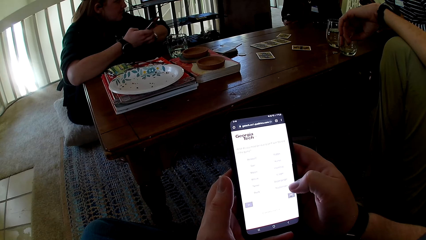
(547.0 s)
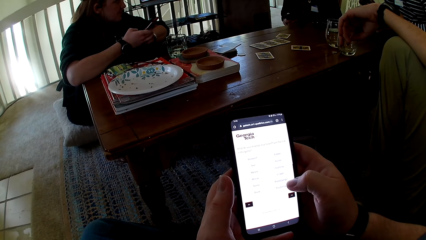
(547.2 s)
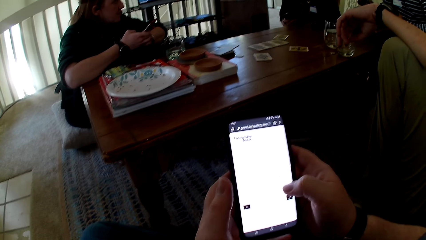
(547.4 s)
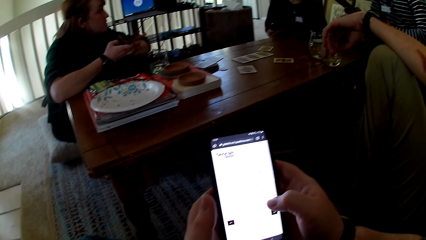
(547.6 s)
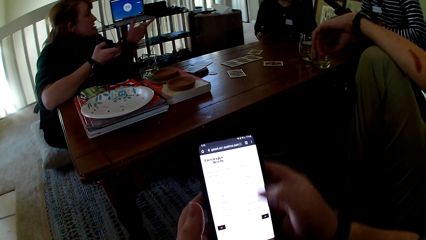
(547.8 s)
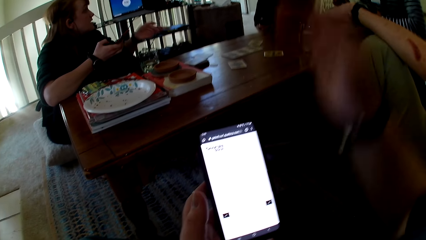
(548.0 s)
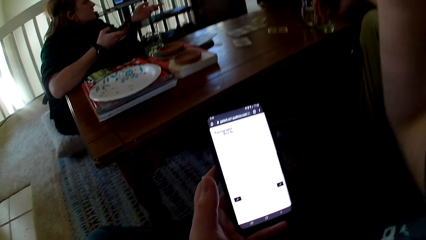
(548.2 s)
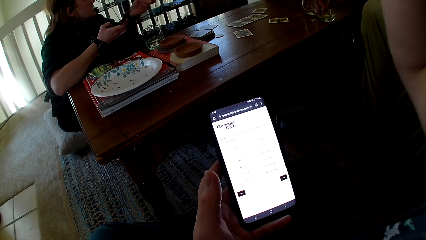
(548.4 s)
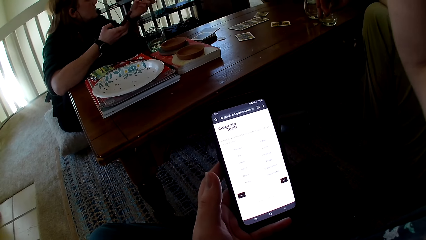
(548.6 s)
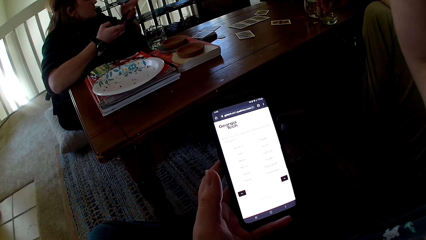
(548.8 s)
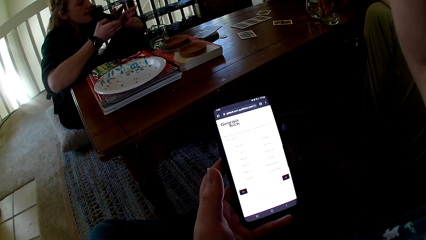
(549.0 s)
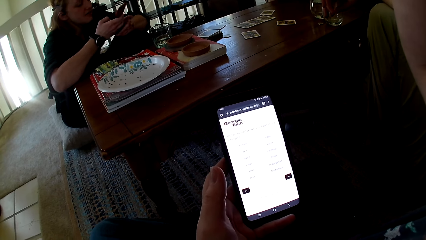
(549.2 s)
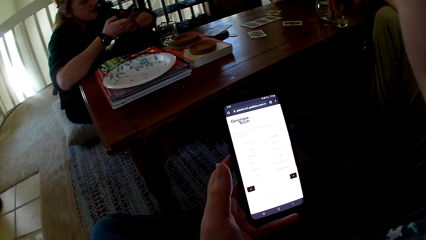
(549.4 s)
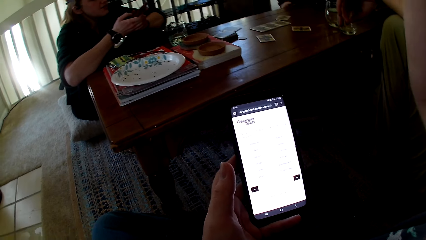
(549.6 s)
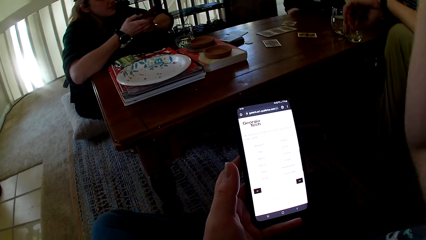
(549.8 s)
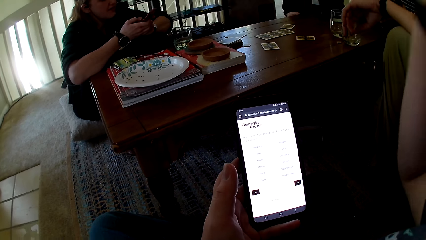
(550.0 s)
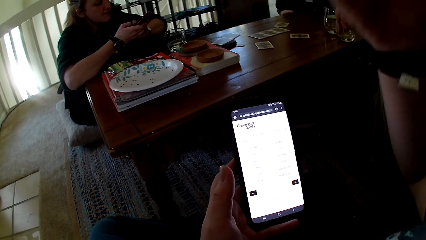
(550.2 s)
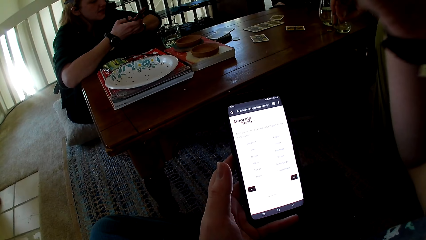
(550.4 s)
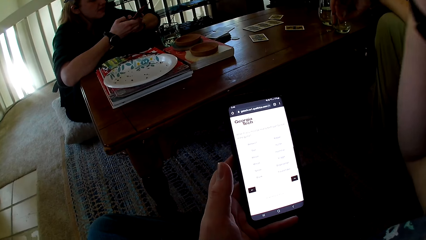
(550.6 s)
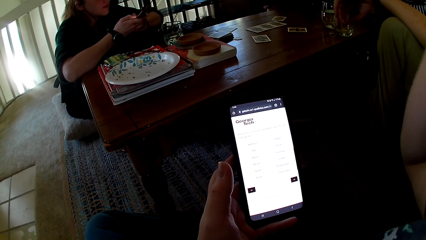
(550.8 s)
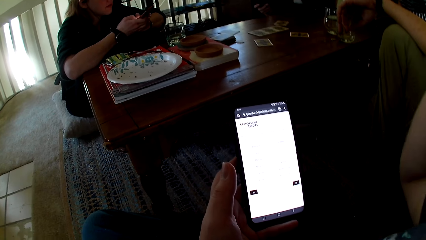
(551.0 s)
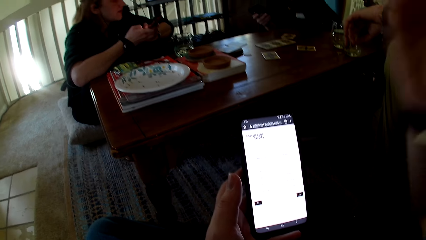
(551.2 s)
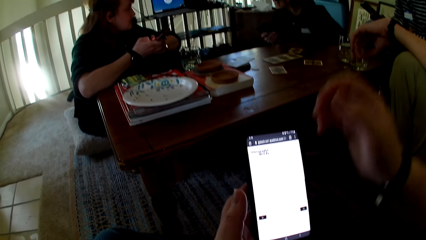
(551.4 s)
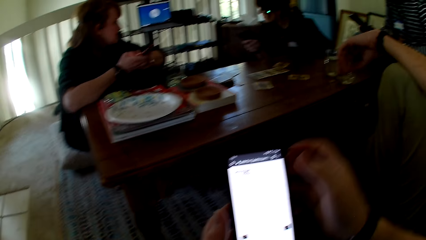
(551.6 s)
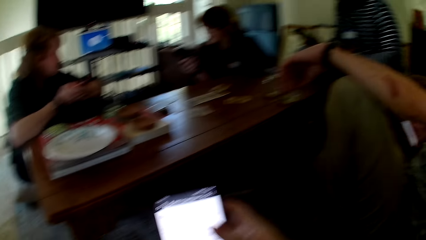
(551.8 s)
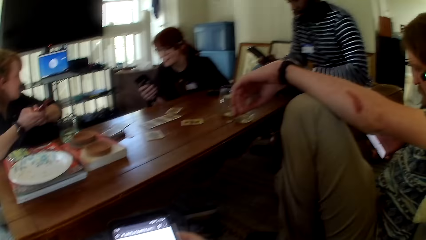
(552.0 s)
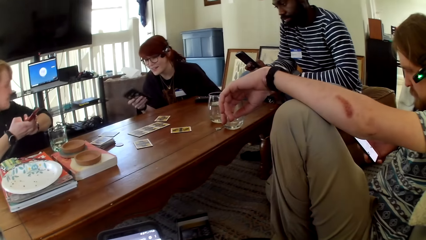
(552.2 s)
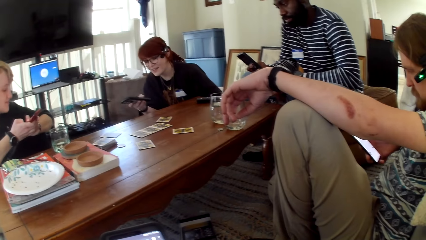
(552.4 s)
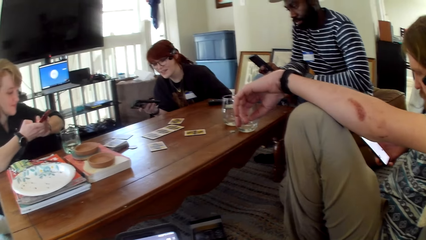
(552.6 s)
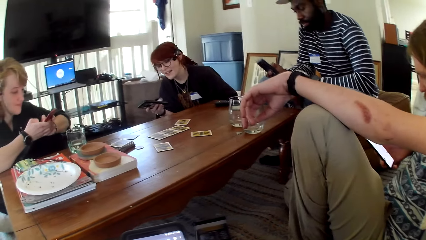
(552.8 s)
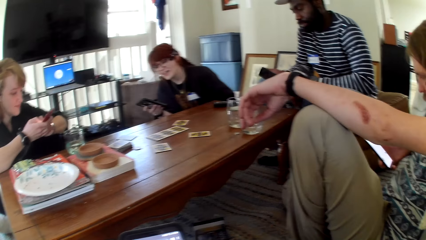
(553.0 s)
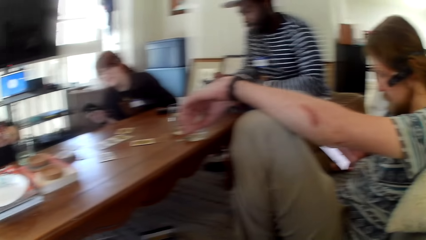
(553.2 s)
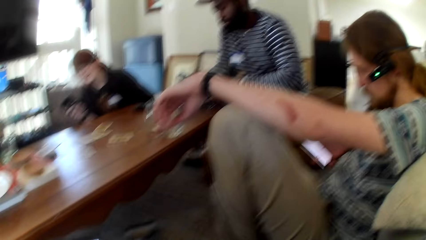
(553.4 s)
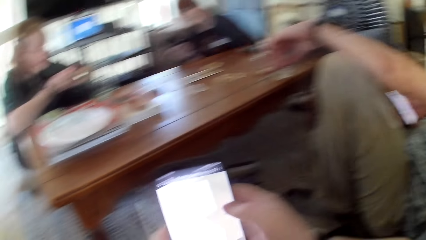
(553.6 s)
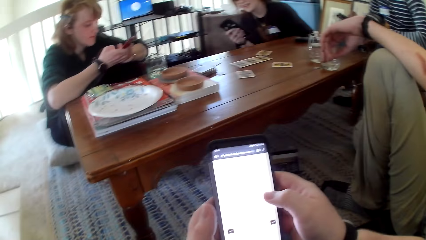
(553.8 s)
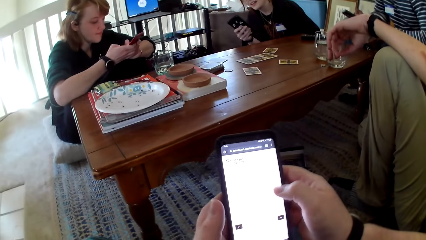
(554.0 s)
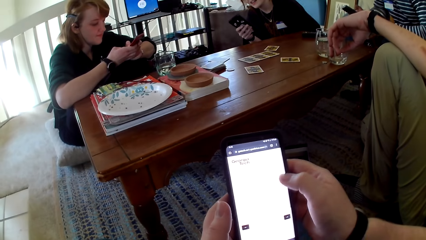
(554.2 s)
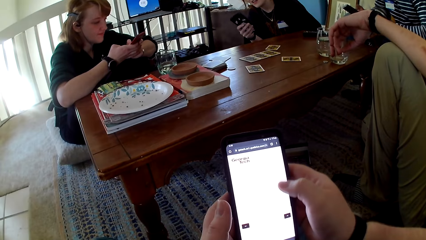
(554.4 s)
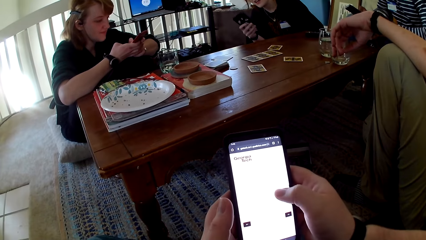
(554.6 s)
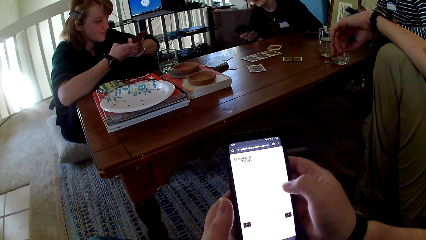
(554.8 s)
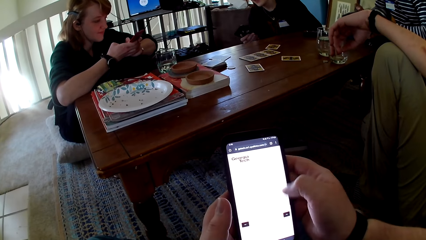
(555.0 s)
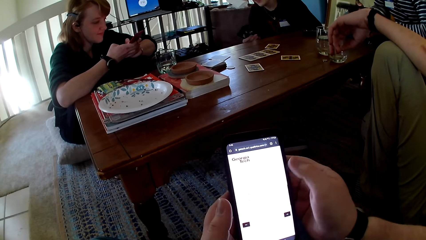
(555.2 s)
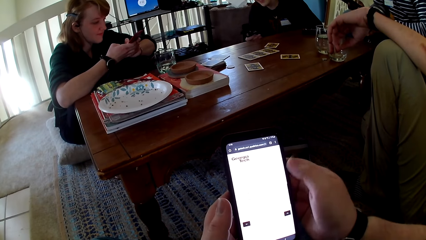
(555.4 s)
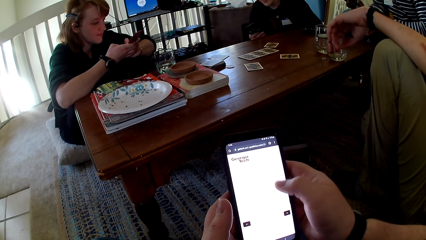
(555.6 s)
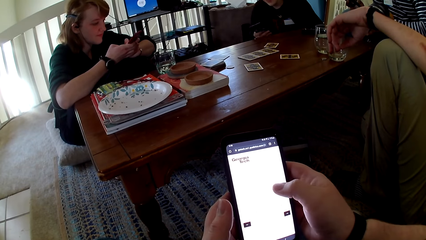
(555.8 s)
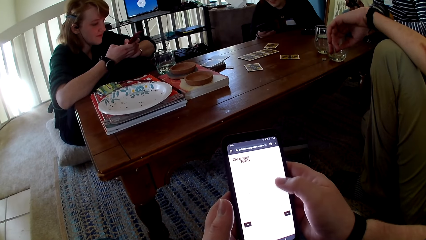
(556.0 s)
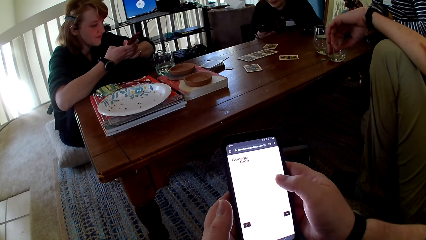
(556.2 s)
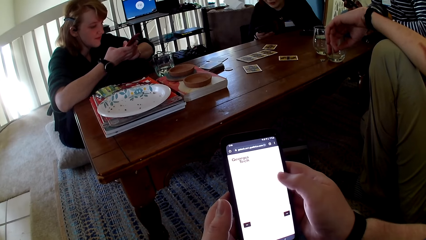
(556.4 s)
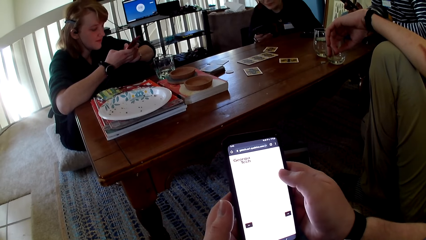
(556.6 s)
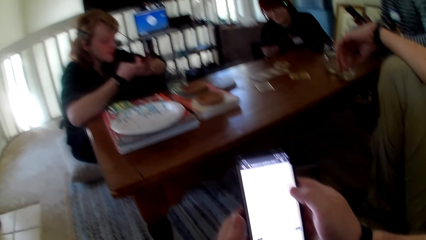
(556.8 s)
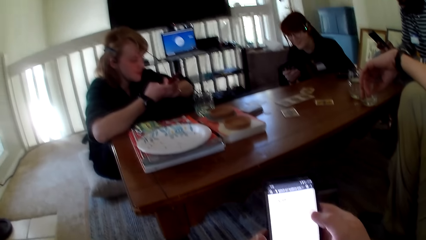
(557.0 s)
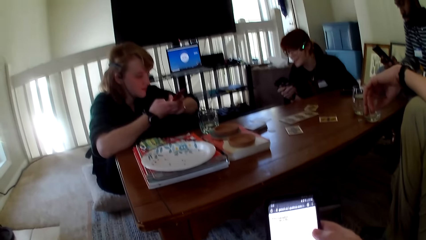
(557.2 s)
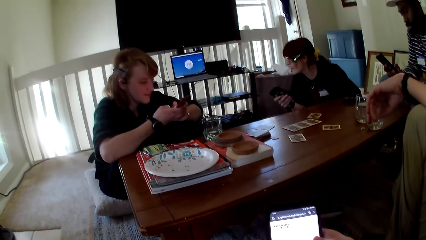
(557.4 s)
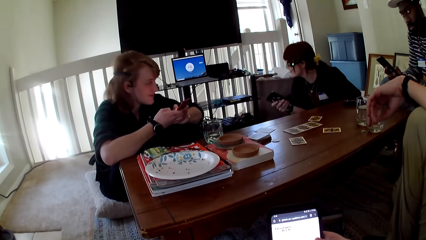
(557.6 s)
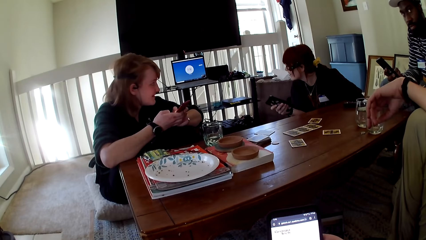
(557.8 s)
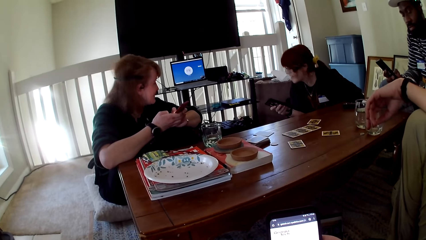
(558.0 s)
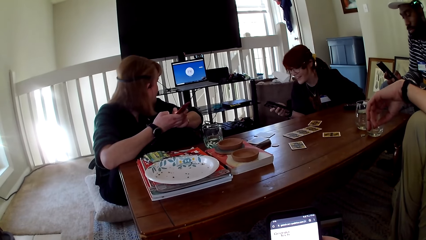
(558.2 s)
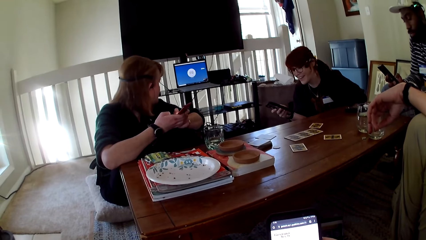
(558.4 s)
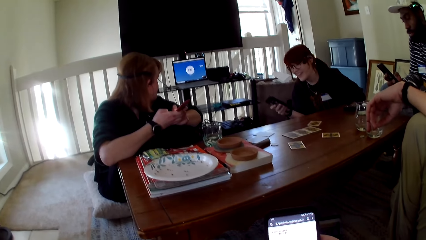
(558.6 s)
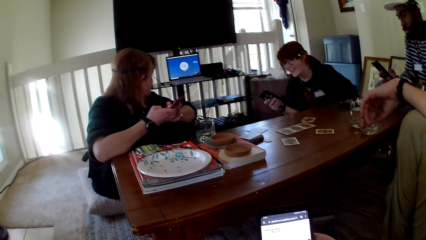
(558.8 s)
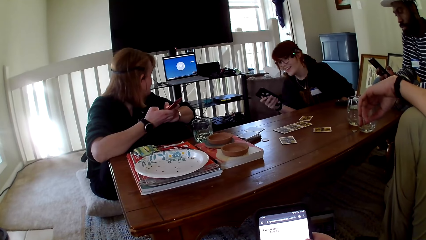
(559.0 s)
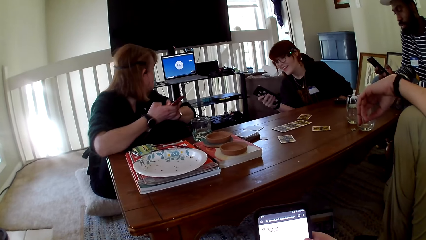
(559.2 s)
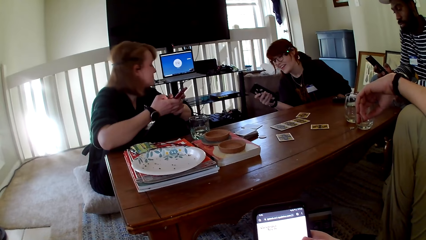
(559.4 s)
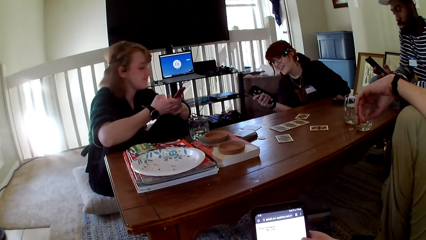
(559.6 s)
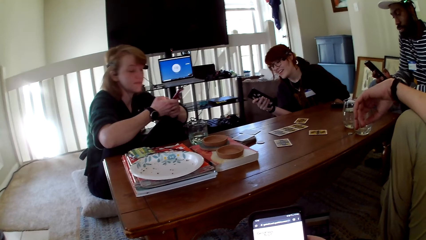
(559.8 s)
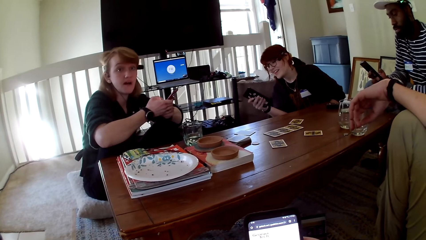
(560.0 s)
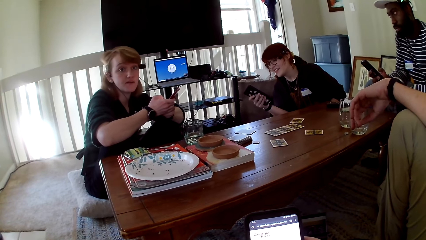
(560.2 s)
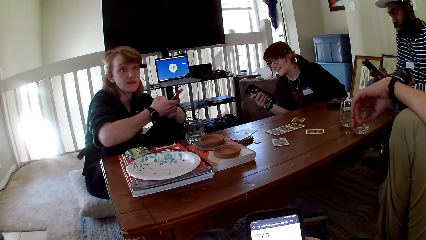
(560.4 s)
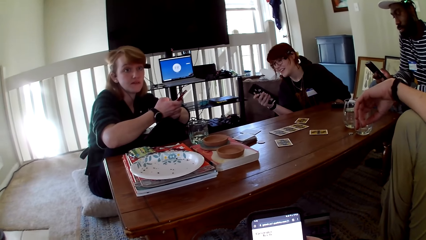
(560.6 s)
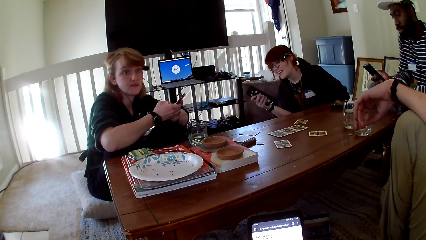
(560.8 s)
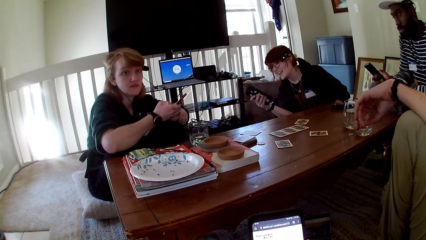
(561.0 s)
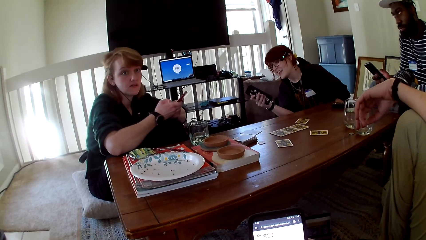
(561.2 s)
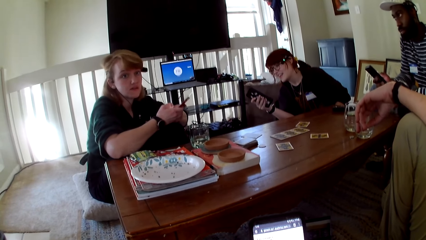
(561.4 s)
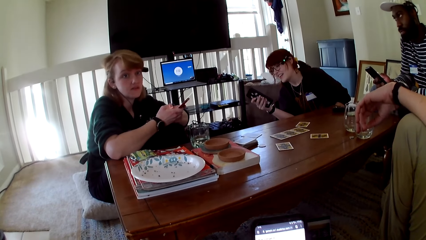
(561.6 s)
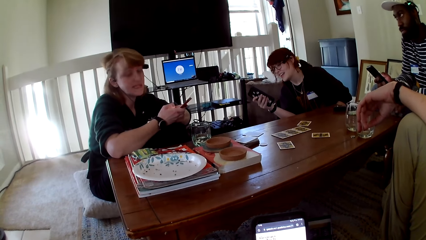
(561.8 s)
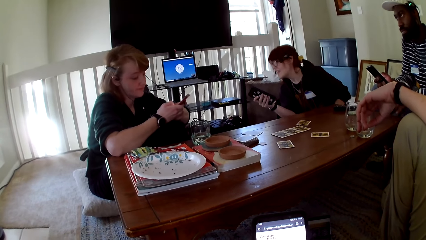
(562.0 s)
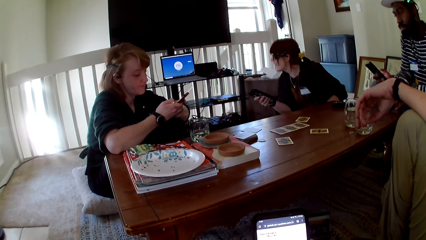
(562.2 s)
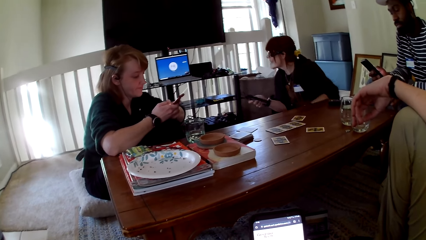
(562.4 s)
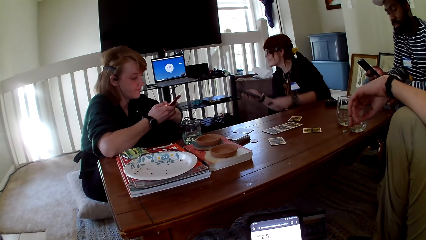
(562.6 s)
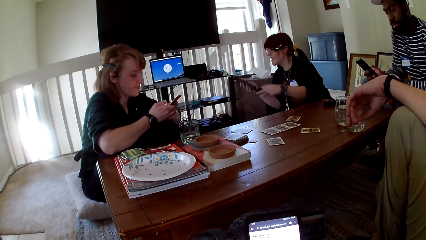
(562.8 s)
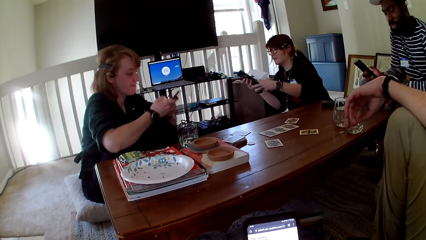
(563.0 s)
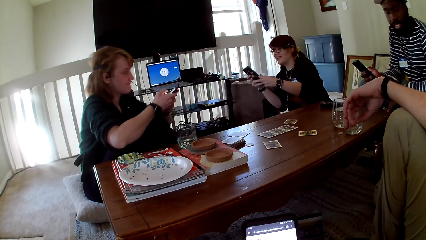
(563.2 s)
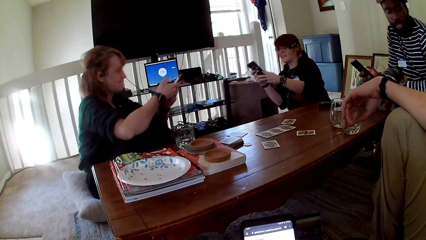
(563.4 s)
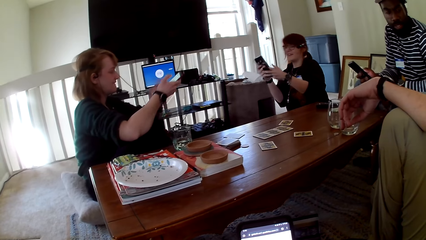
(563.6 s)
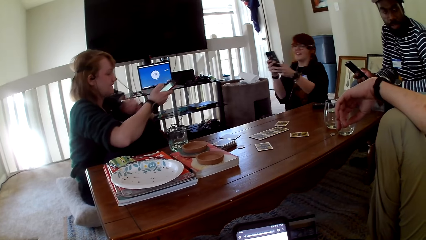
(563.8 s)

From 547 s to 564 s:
The camera wearer adjusts the camera. They hold the phone with both hands. A man operates a phone. Another man operates a phone. A woman operates a phone. A person touches a phone. The camera wearer operates the phone. The person touches the phone again. The camera wearer operates the phone with both hands. They touch the phone. The person touches the phone. Another person touches the phone.
